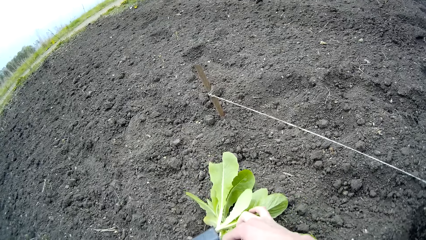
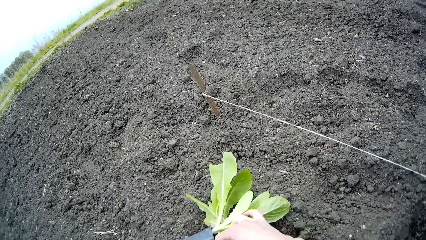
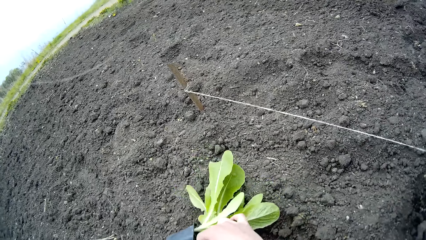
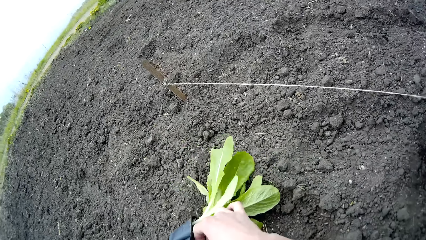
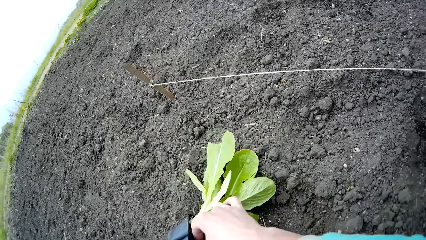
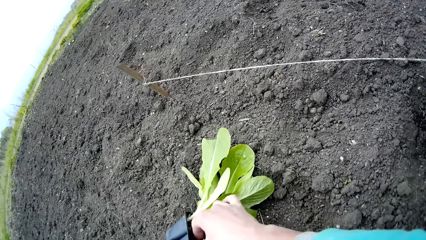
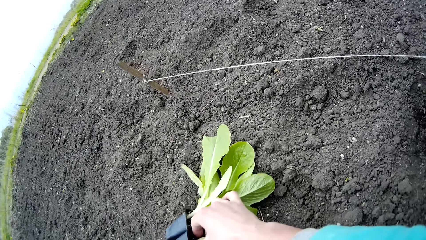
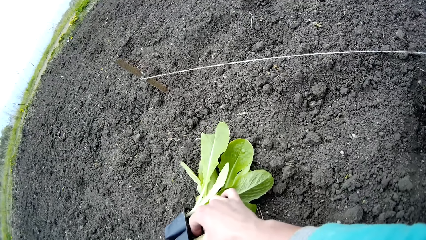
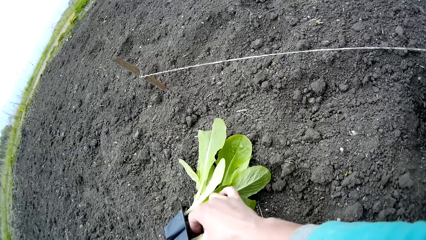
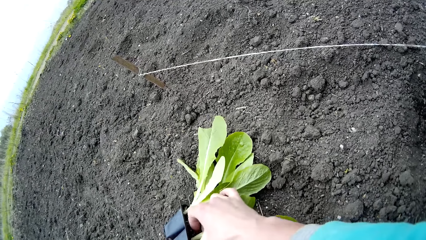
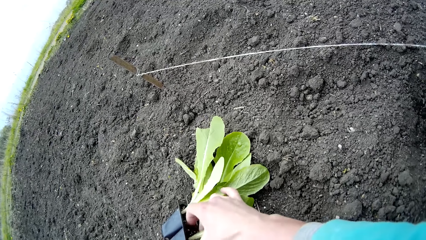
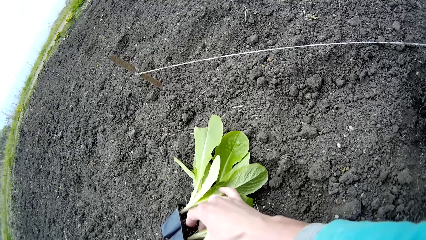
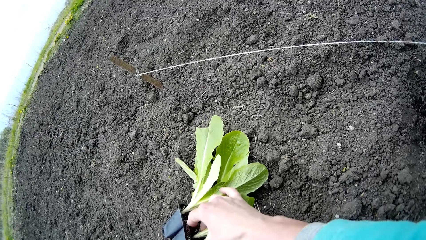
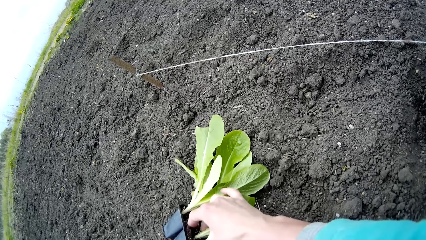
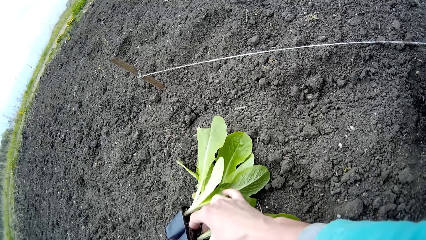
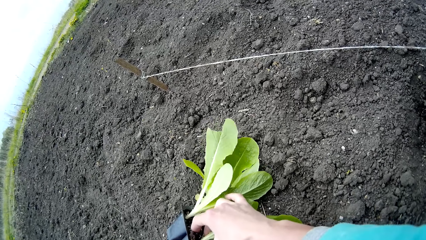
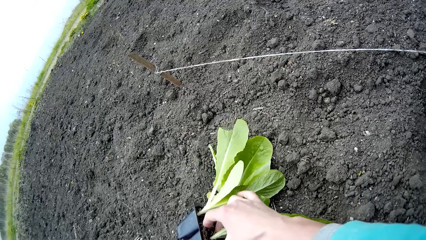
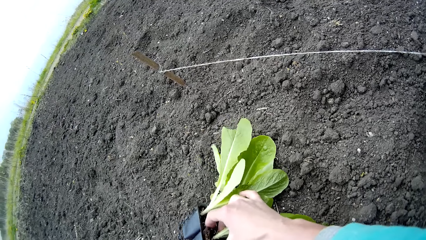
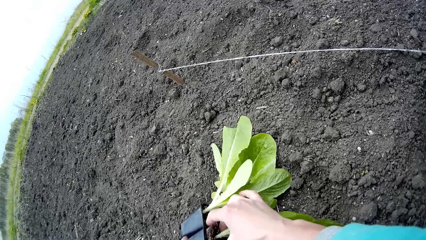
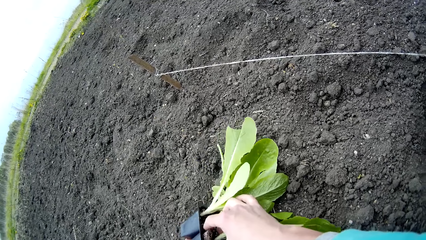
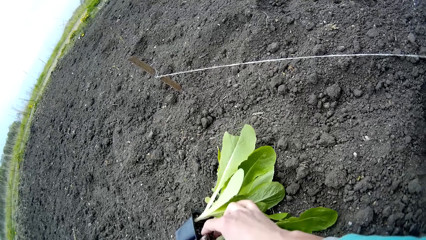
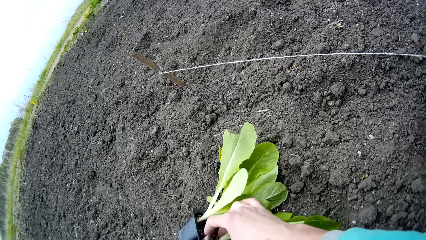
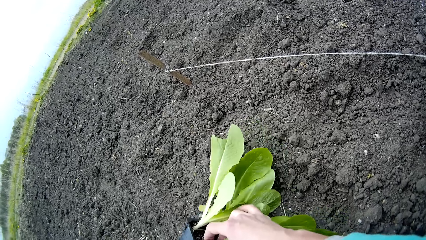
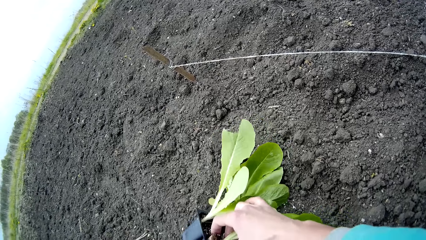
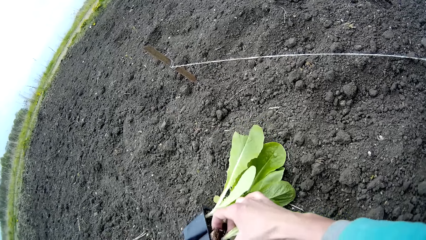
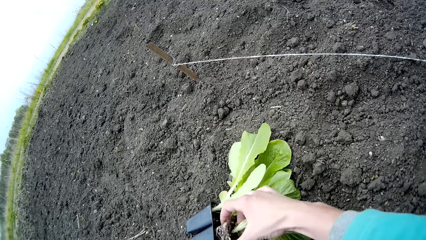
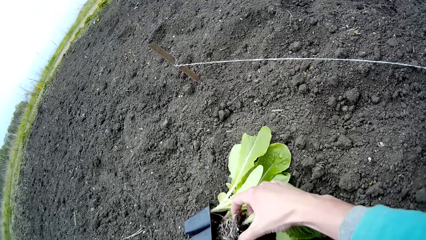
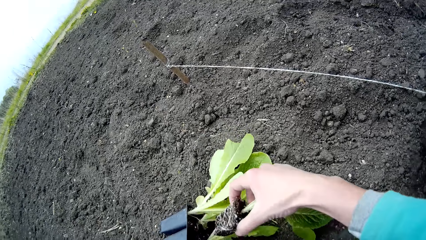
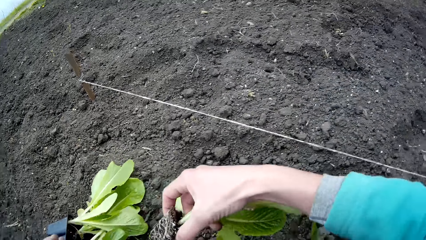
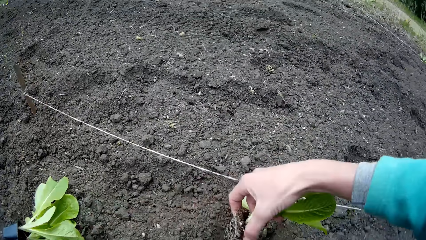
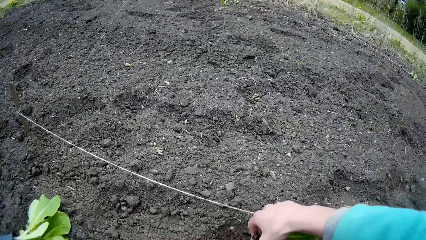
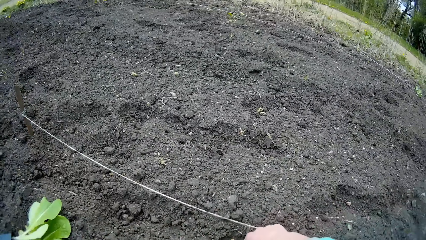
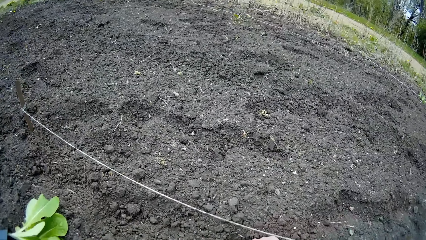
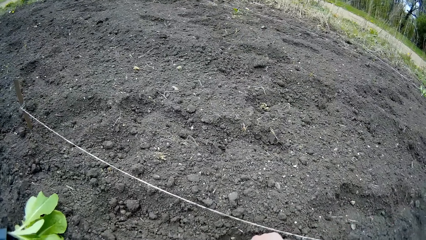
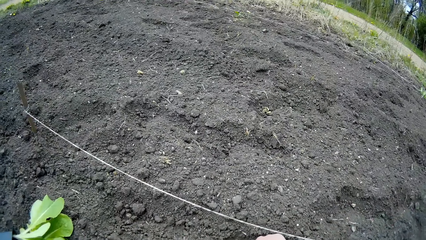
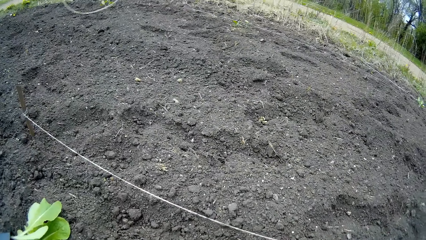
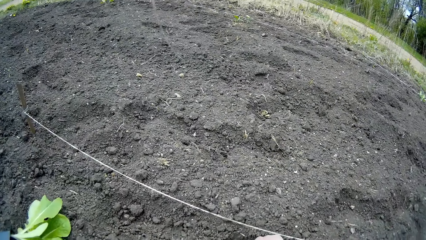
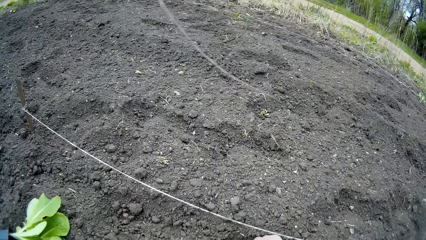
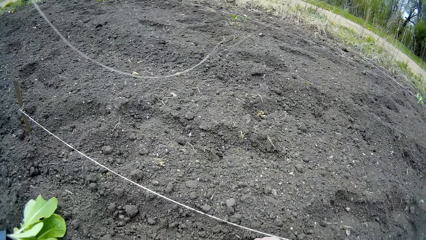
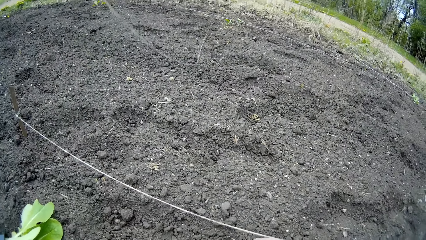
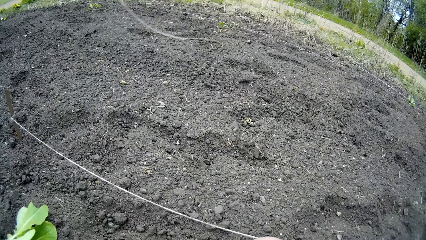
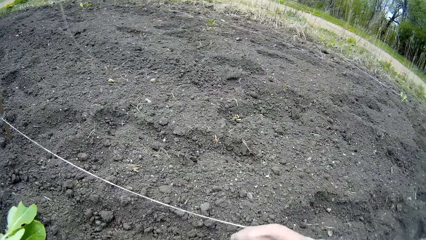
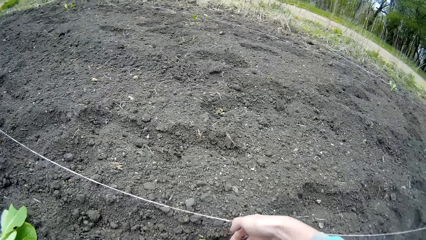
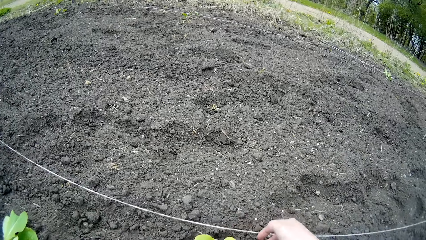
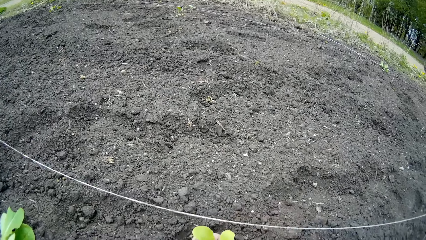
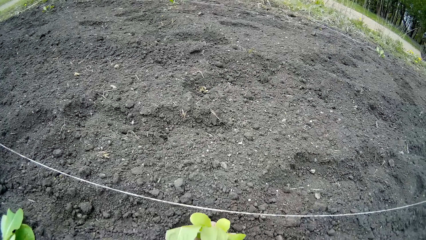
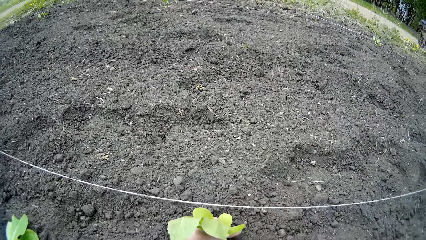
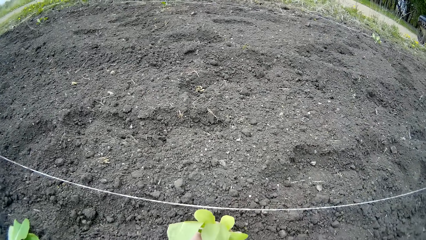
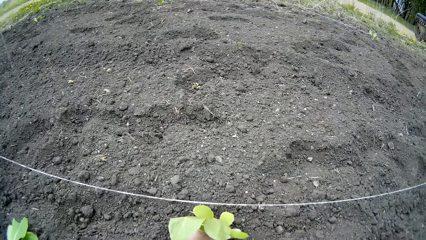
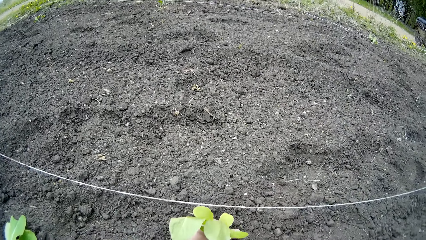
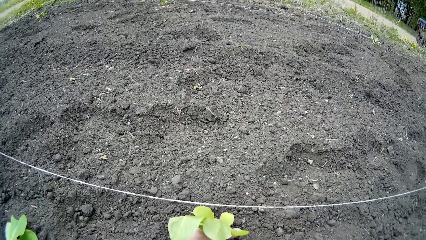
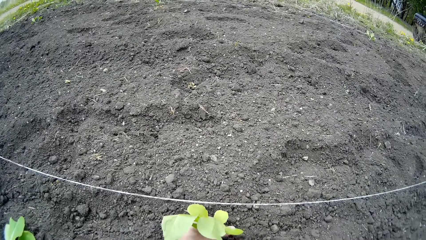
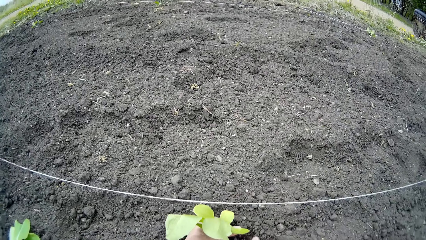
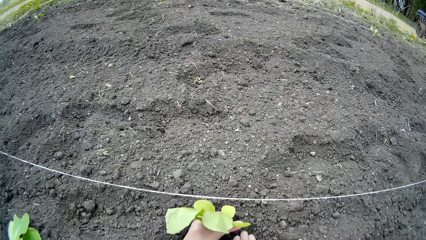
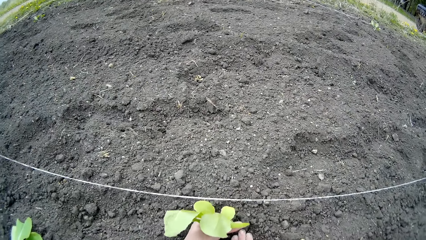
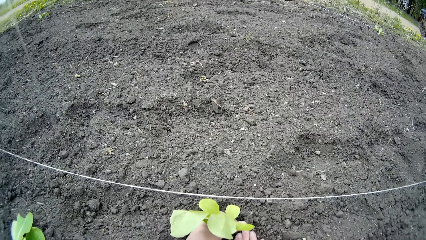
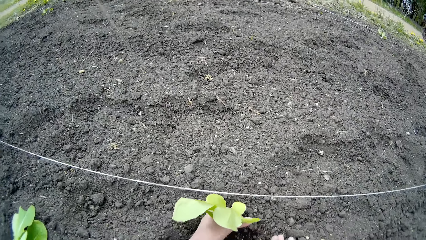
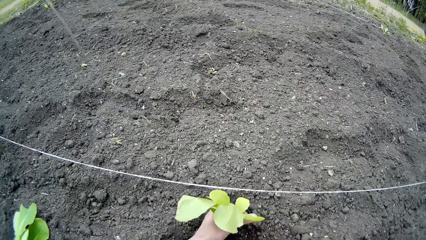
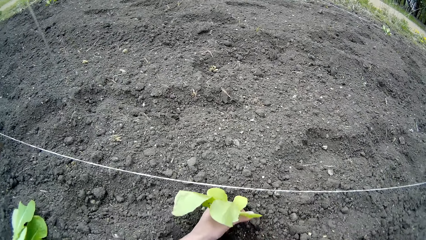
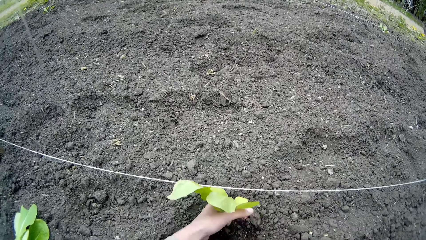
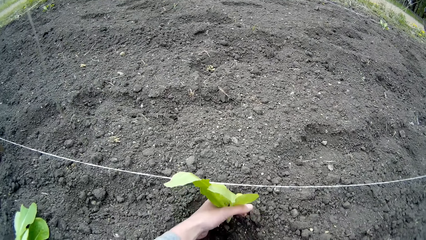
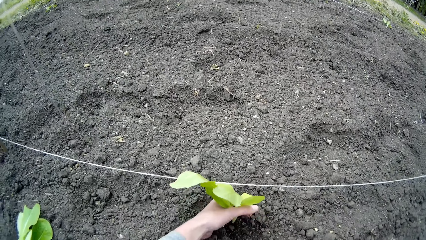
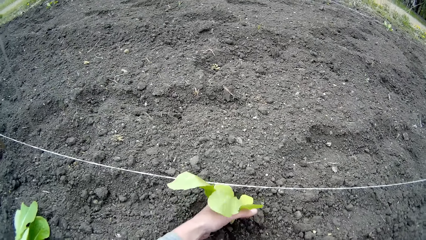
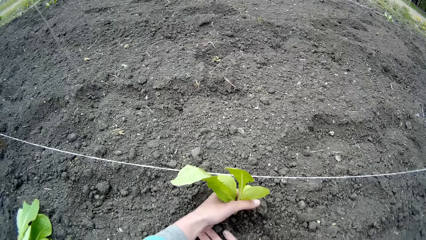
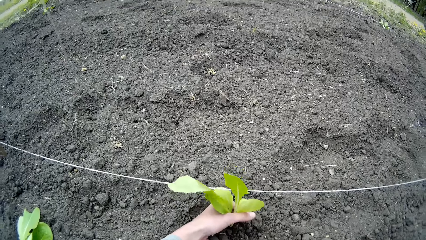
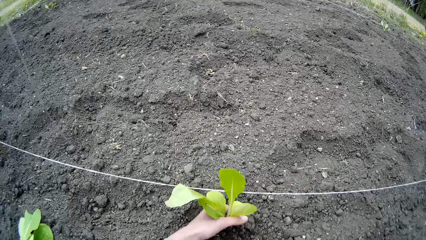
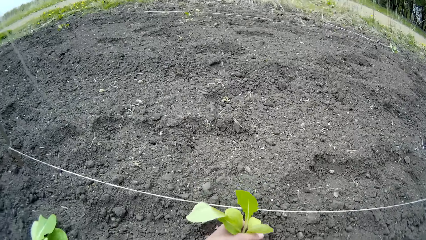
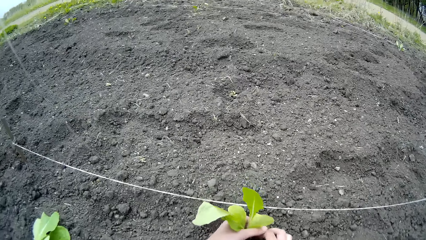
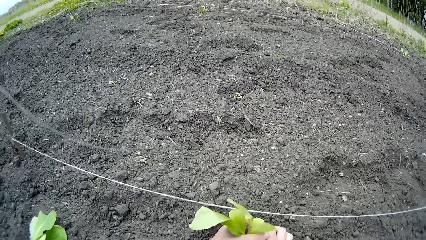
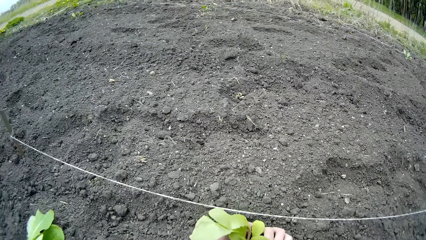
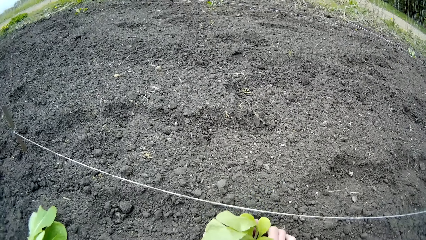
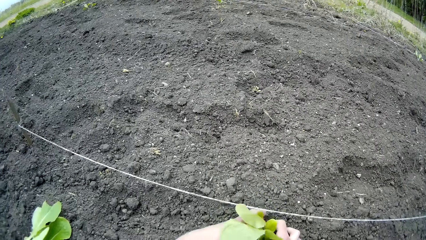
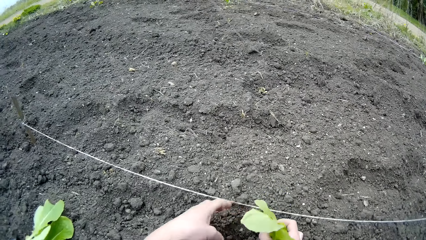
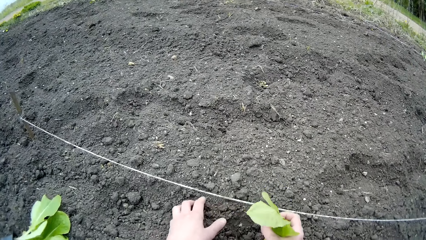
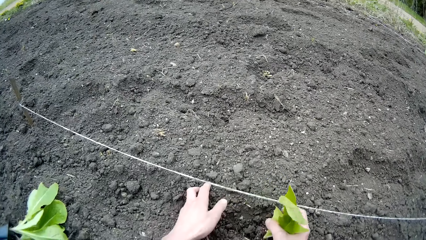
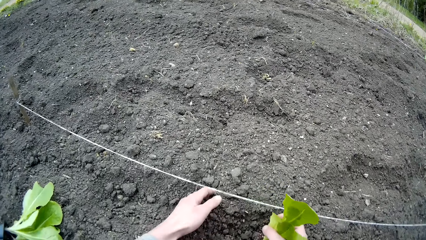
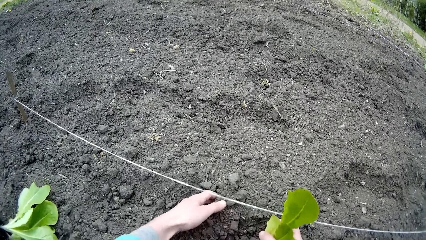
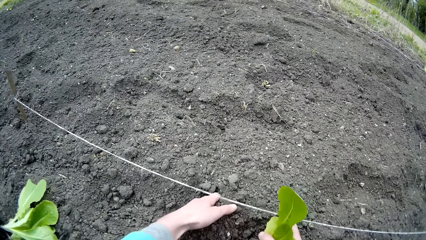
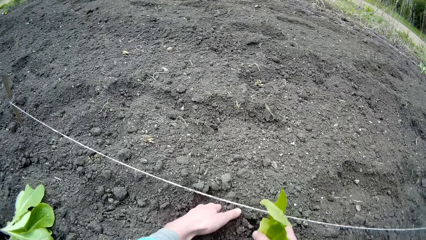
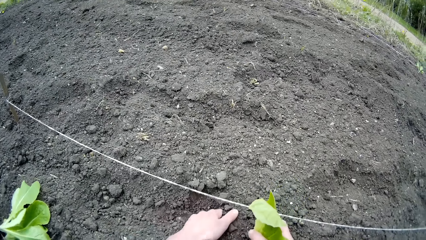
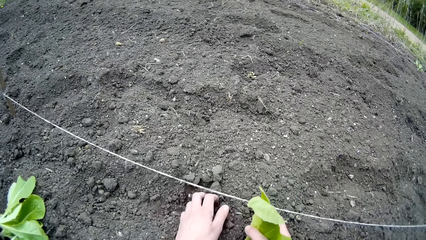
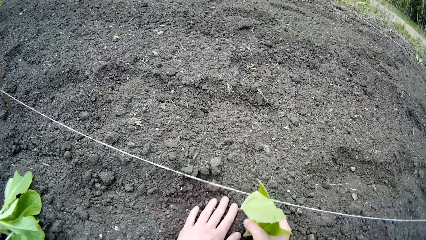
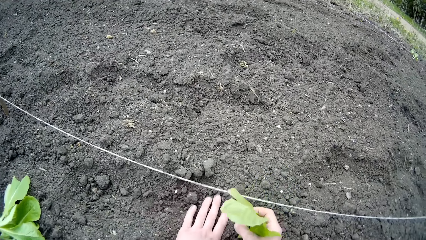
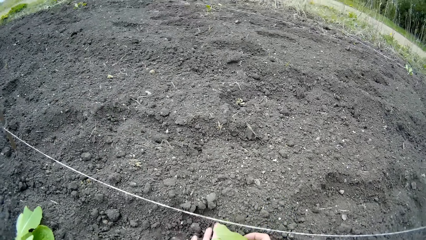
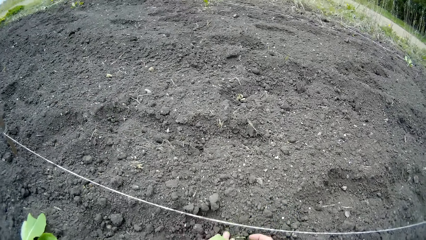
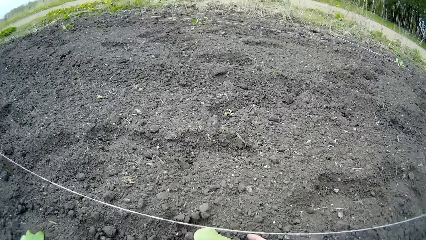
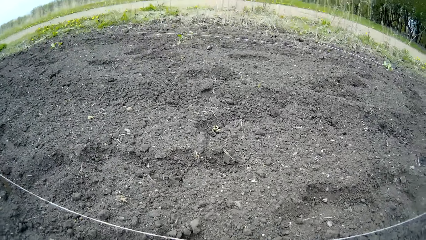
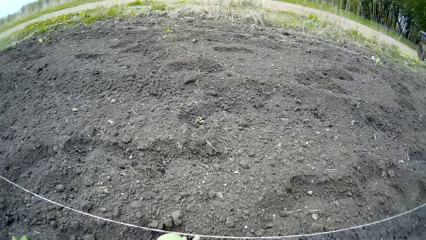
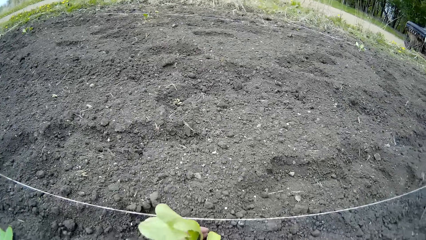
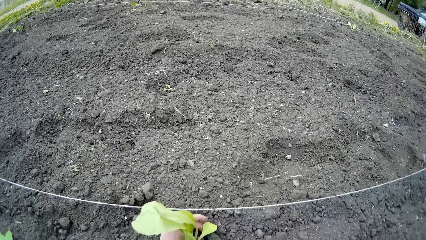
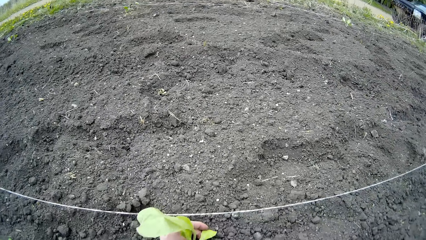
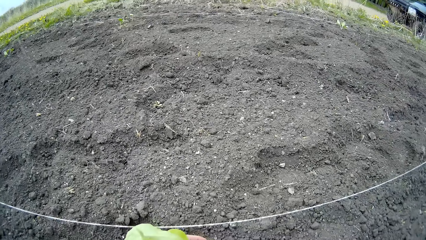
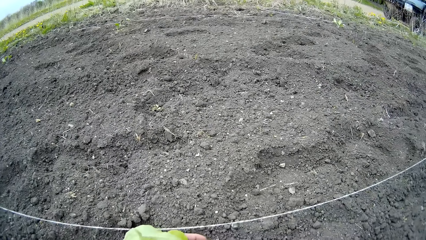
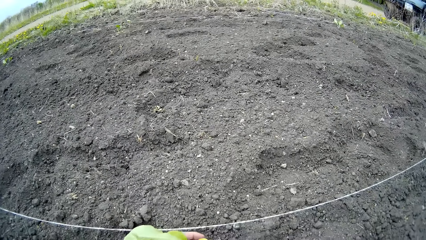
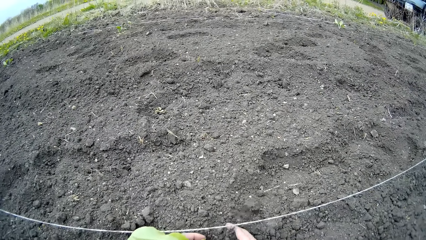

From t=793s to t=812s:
The camera wearer removes the plant from the container with her right hand. She puts the plant in the hole on the floor with her right hand. She holds the plant leaf with her left hand. She covers the plant with some sand with both hands.
